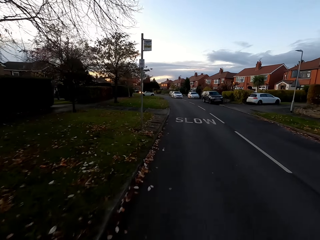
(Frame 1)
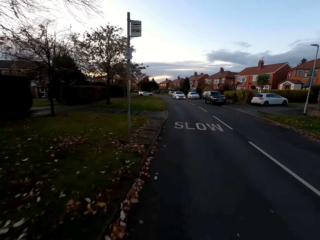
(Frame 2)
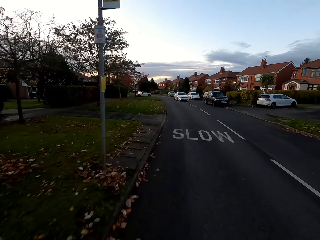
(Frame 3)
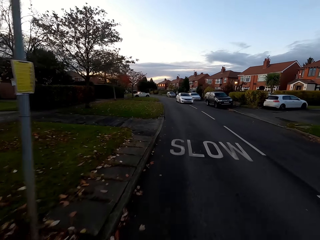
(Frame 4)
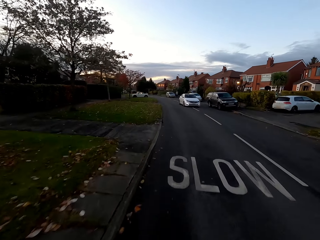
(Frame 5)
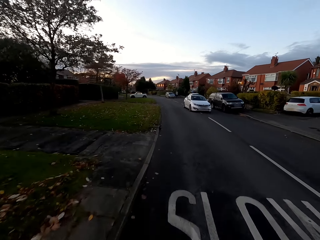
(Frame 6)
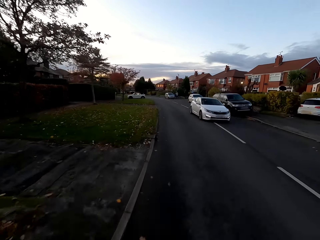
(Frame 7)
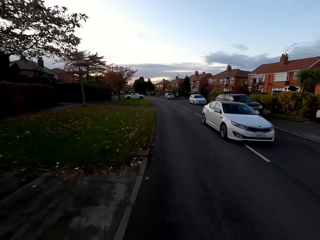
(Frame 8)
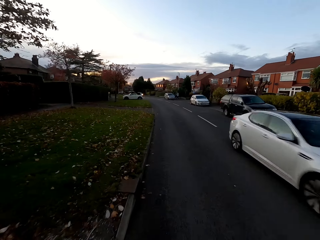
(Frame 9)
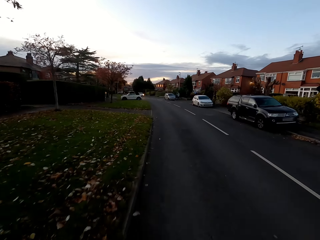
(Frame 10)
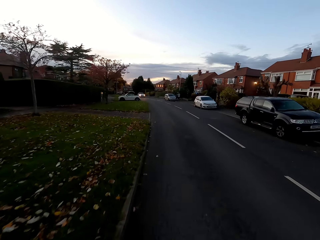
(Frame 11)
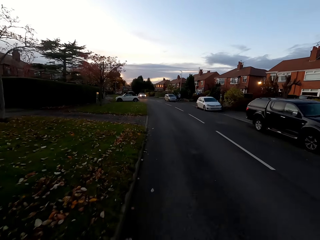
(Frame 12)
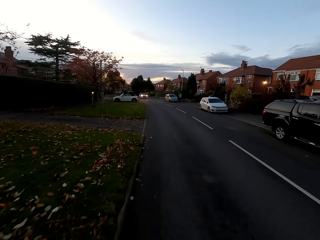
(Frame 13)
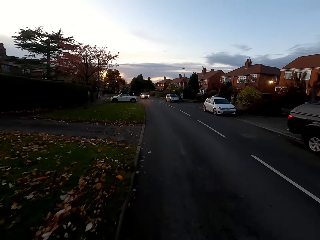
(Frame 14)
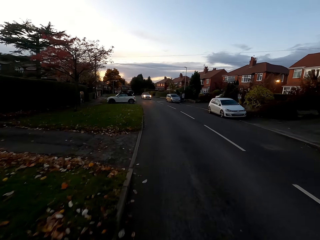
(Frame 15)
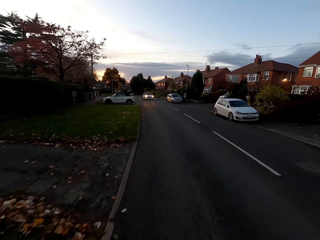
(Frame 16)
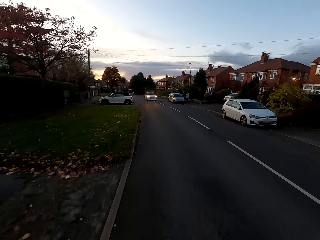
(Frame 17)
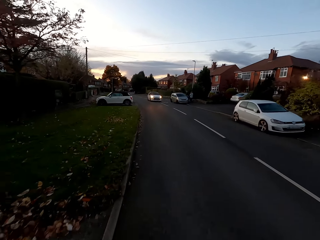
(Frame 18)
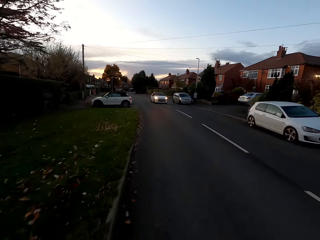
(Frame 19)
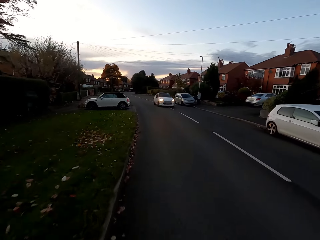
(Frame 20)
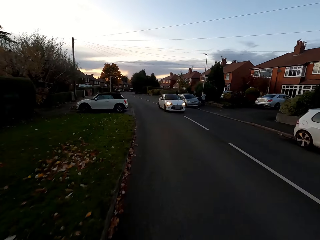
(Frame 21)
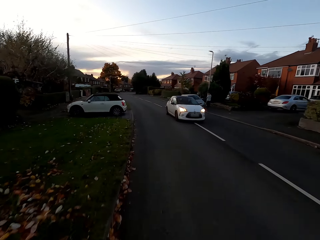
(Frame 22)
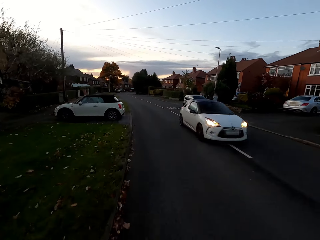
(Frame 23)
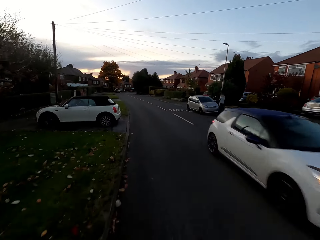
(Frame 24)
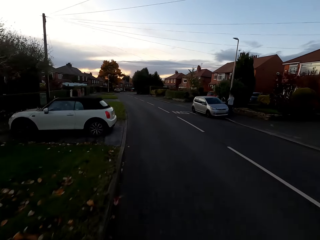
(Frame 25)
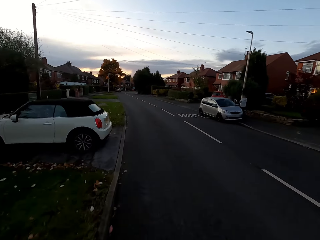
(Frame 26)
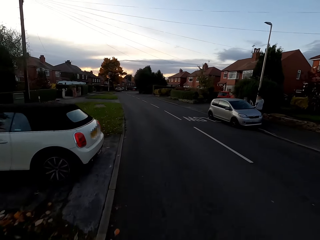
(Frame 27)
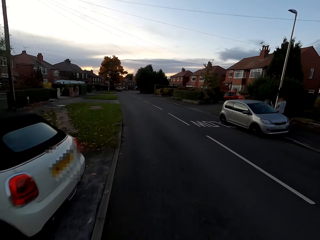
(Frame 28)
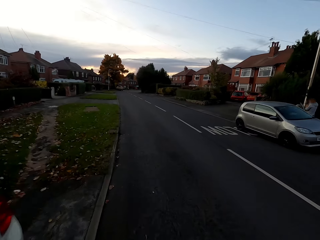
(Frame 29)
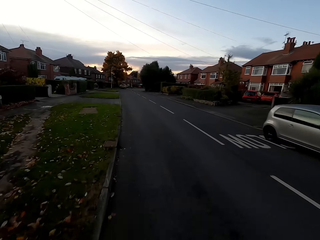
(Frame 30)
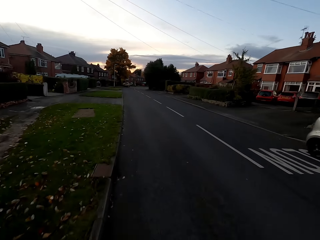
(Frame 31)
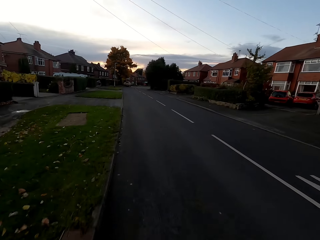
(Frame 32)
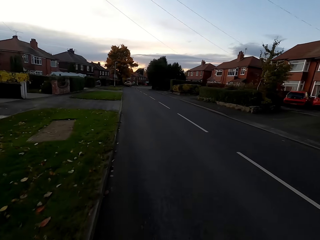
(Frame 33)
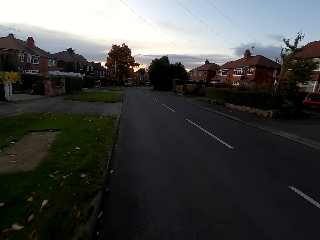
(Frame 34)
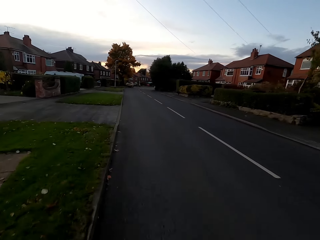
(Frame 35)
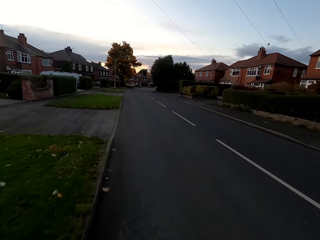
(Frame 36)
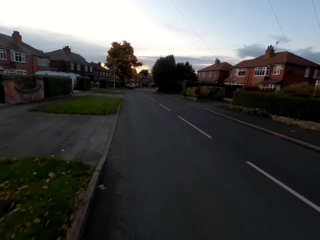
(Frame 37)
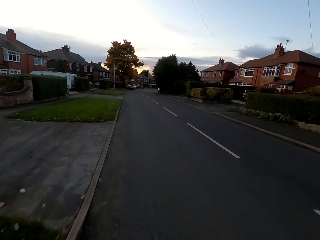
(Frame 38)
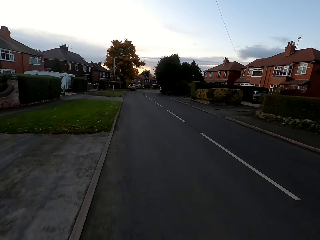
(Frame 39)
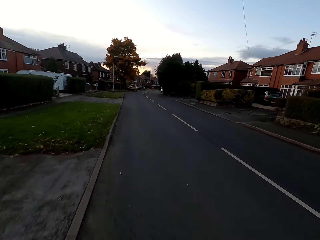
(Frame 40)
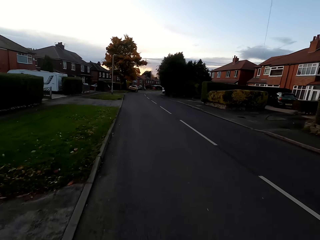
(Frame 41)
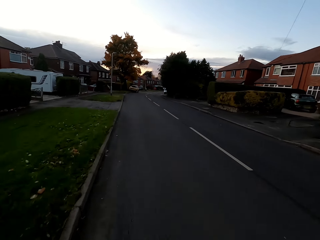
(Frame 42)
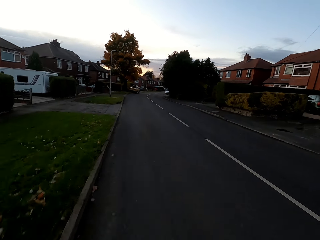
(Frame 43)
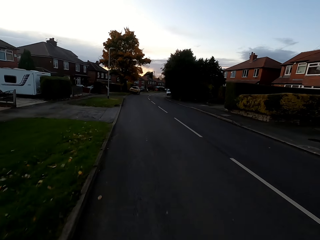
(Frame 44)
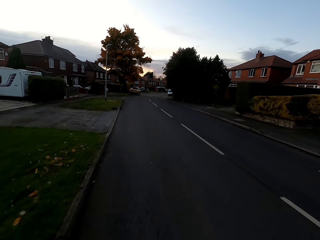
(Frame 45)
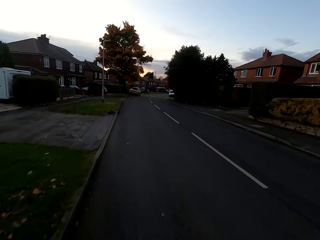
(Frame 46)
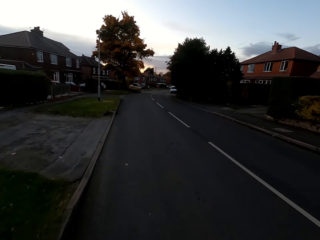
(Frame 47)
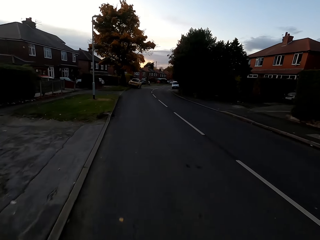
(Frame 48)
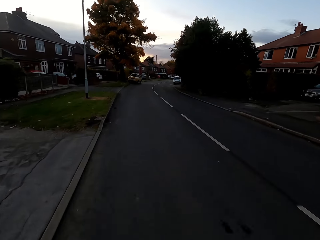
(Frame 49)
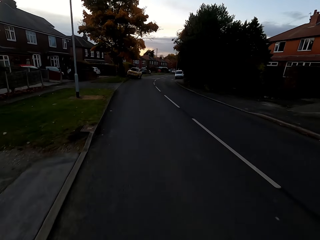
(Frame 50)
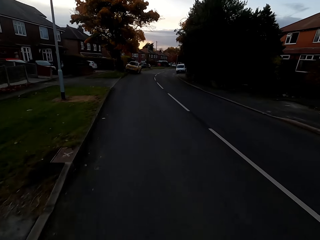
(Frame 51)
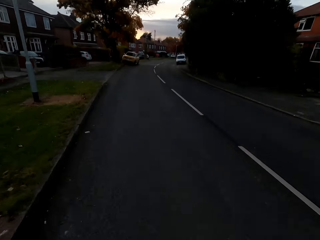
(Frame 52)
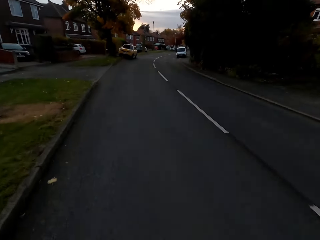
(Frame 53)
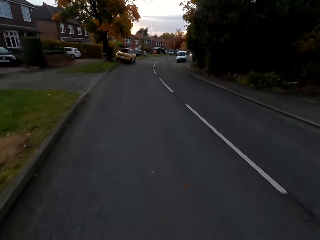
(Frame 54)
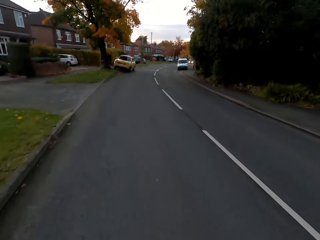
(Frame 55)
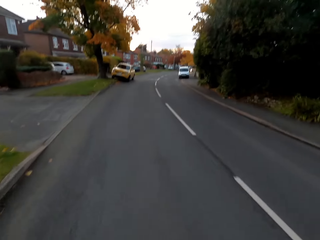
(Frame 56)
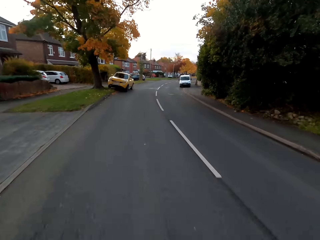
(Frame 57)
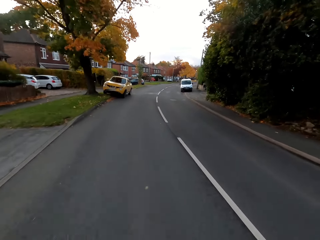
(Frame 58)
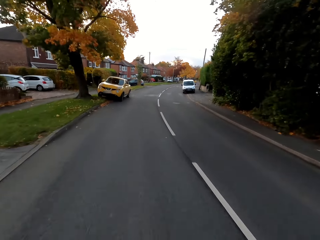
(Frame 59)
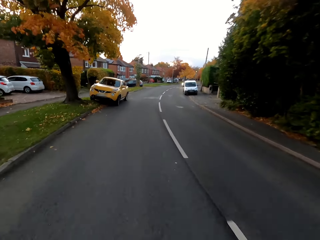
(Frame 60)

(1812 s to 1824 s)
A silver car drives past the camera wearer. A white car drives past the camera wearer.

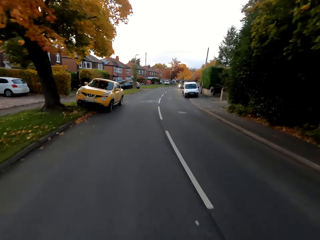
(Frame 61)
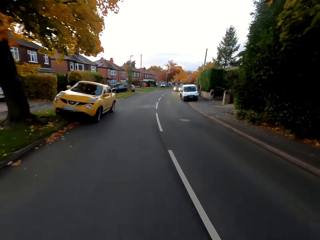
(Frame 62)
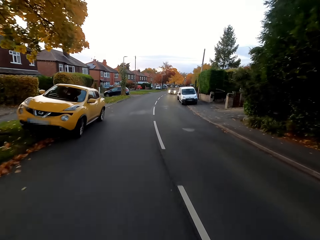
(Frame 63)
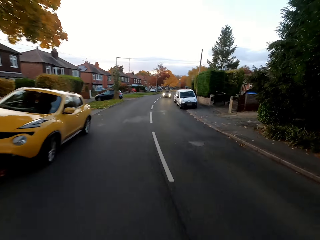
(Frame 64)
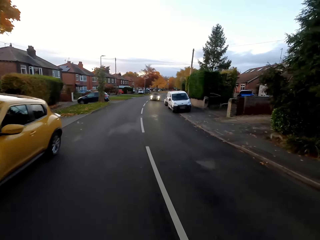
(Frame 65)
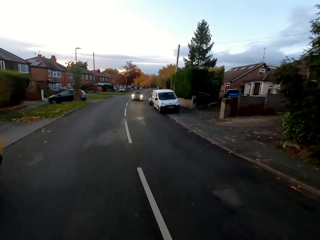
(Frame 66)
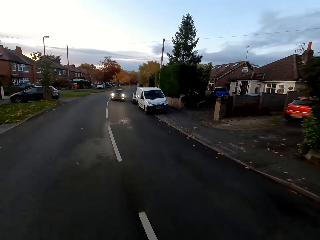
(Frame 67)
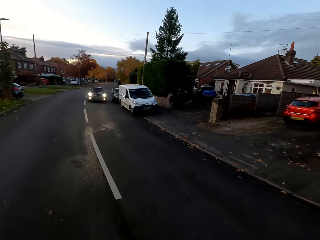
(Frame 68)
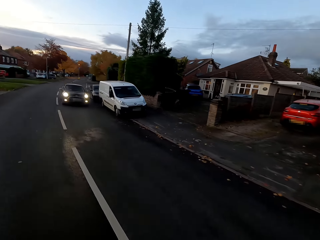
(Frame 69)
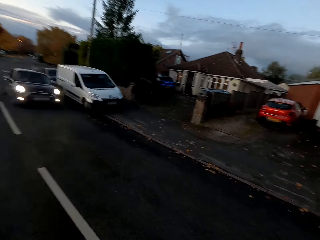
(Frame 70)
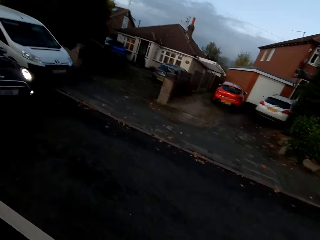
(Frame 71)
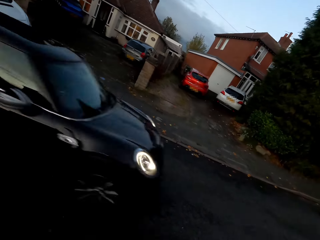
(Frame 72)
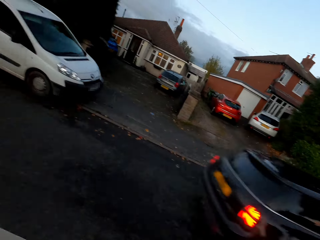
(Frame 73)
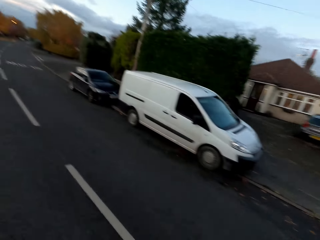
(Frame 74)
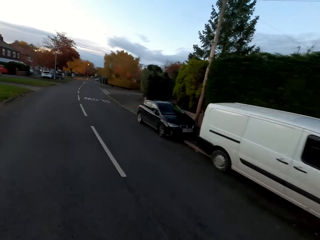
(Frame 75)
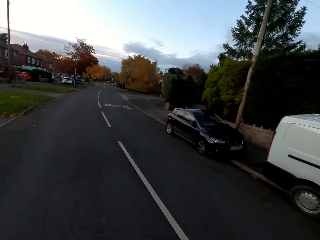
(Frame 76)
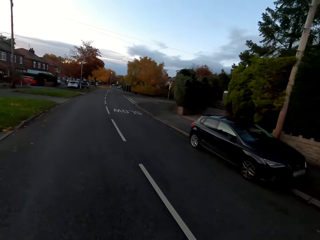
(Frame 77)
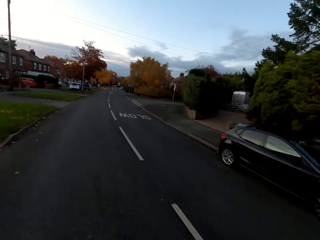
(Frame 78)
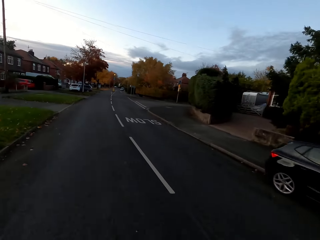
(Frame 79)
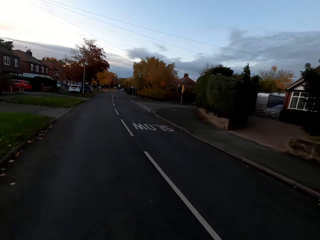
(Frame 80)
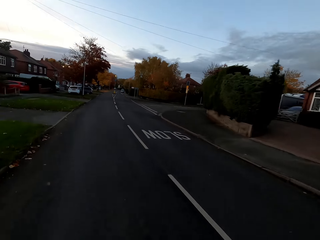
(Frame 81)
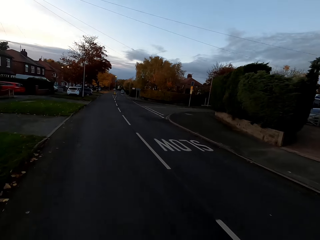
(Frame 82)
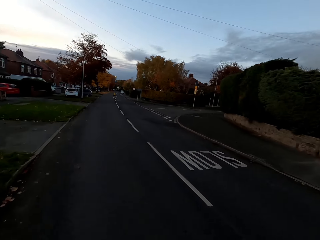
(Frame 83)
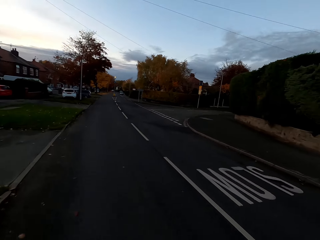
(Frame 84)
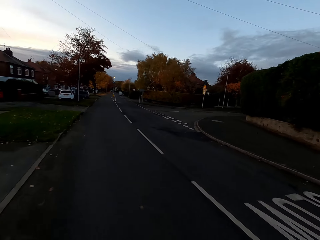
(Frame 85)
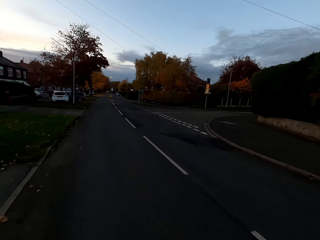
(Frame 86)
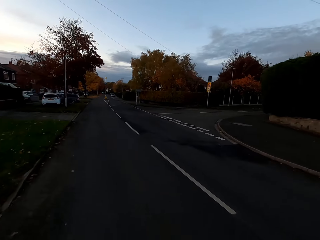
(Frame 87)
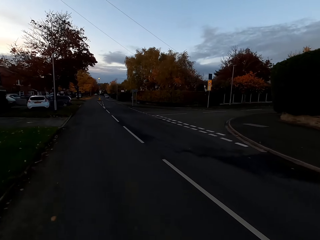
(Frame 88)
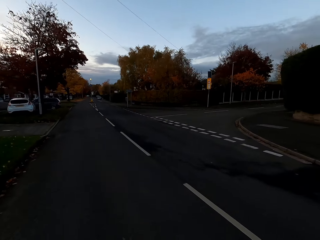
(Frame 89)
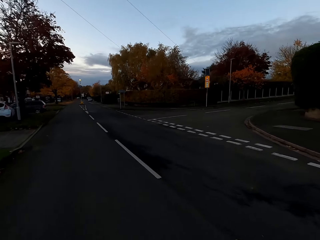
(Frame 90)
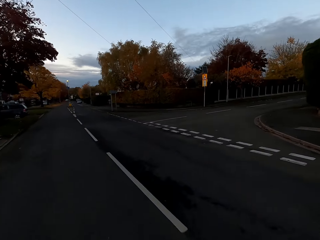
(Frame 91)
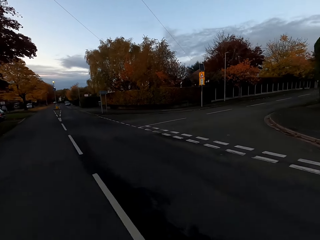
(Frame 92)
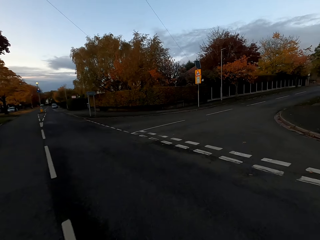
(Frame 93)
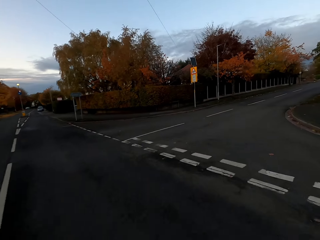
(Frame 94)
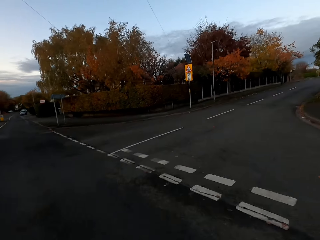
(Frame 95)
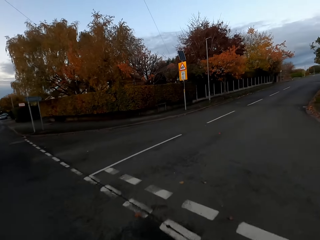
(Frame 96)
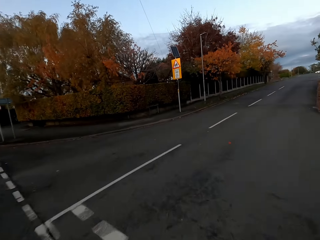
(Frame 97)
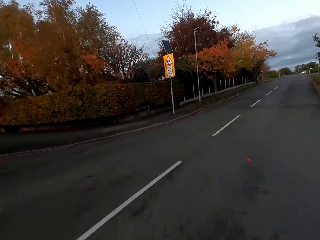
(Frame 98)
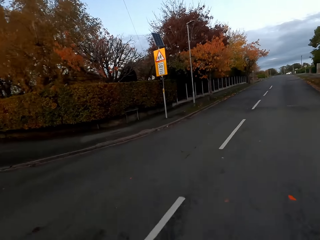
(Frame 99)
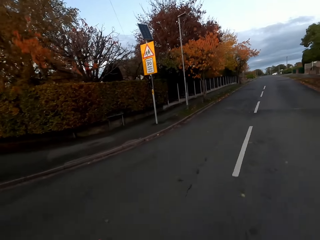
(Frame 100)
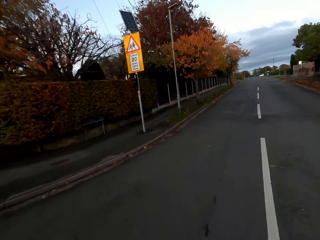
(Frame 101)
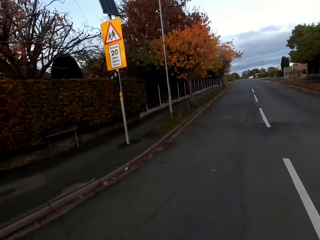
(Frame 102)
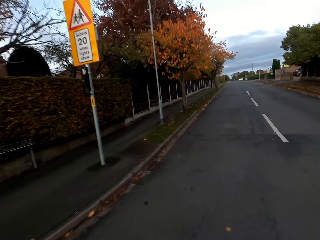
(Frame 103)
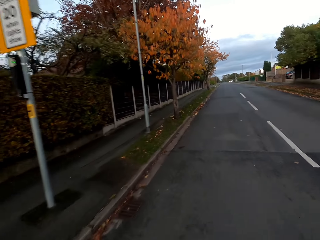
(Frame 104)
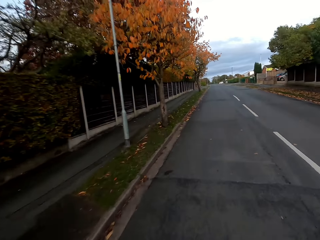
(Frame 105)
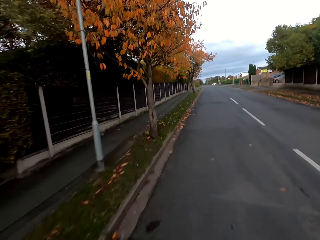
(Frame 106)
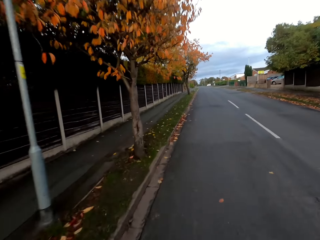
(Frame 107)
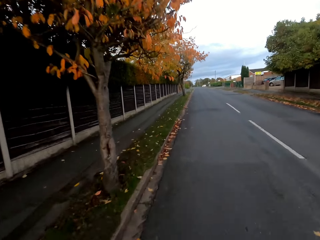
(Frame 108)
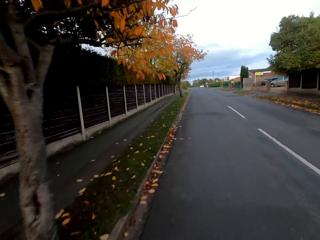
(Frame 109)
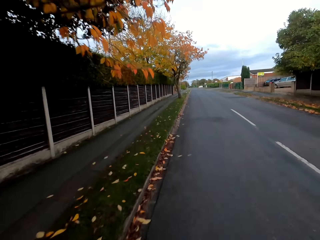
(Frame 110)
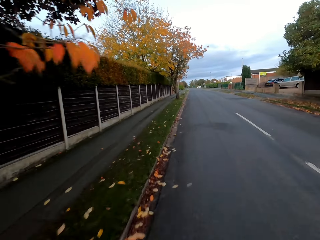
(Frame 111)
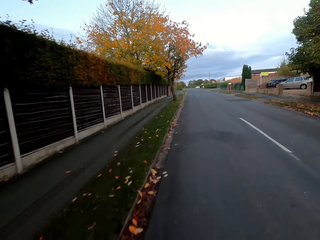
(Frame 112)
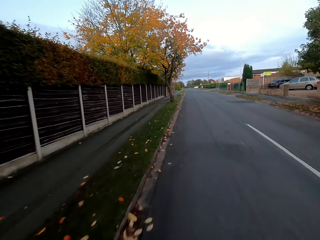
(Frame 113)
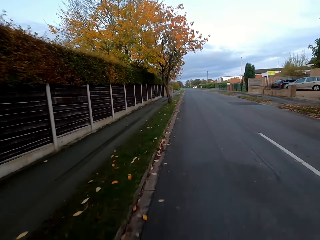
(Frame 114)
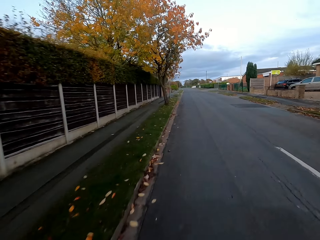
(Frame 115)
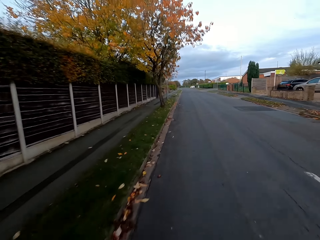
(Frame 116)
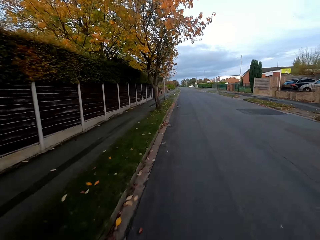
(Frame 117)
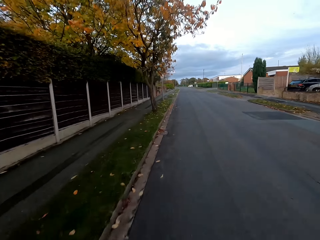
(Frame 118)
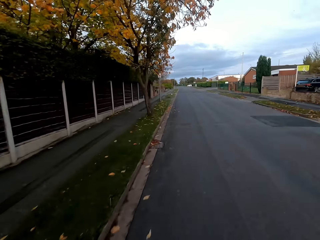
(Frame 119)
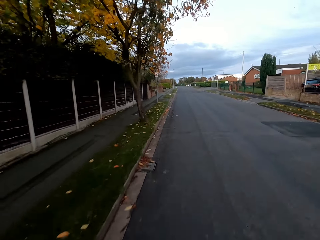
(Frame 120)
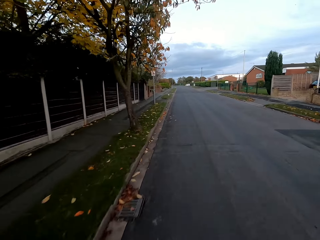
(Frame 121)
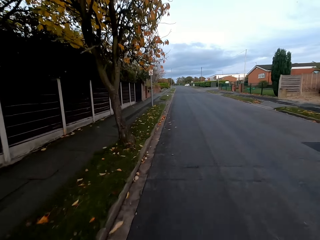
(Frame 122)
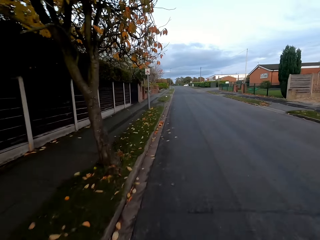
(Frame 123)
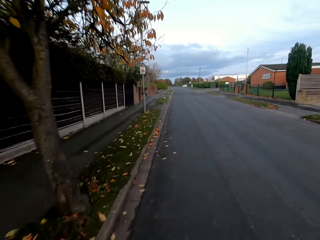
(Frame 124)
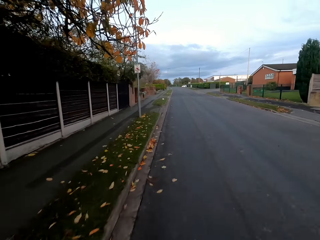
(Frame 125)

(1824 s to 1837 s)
A black car drives past the camera wearer. The camera wearer turns right.
